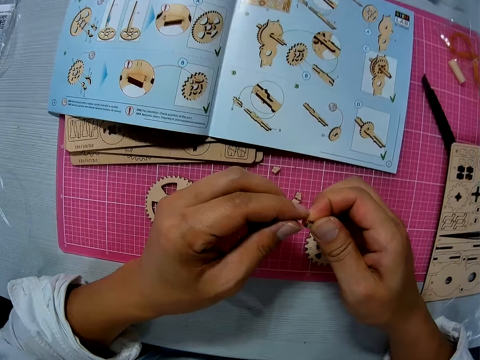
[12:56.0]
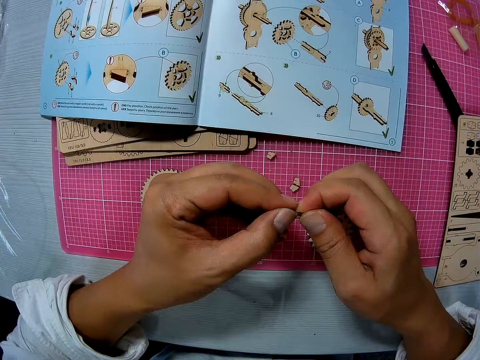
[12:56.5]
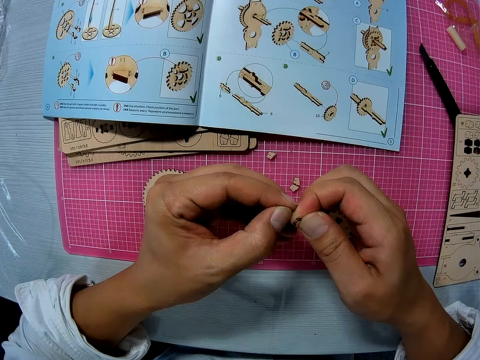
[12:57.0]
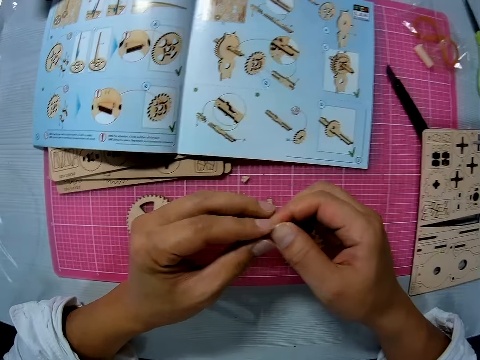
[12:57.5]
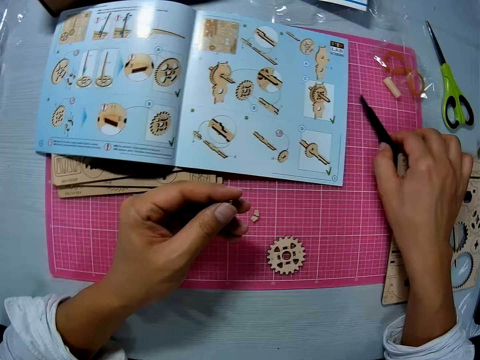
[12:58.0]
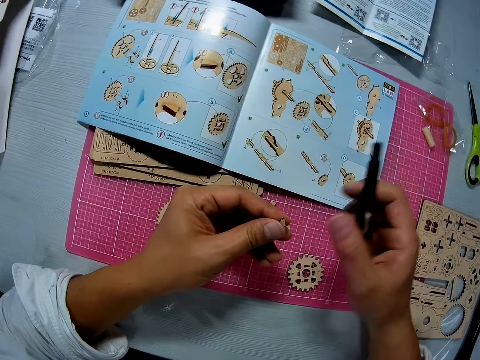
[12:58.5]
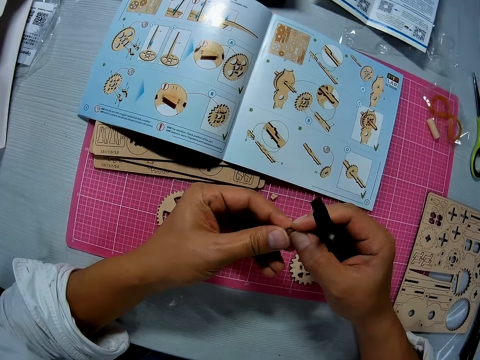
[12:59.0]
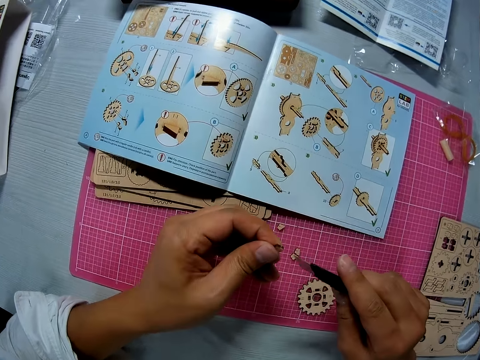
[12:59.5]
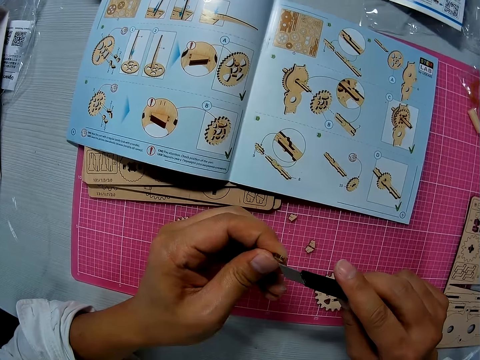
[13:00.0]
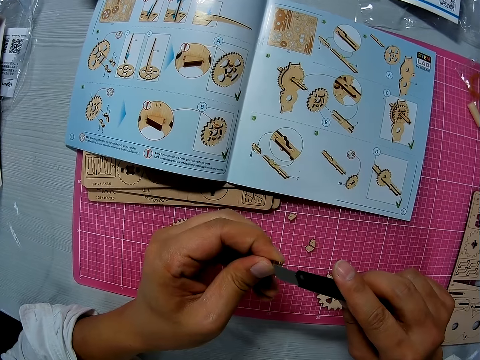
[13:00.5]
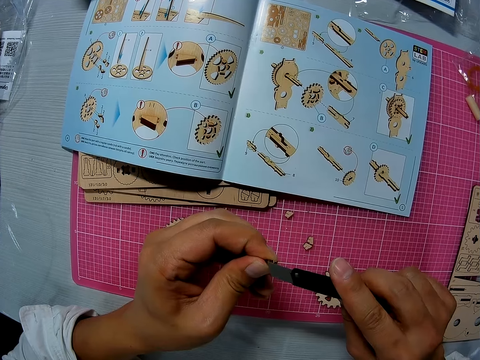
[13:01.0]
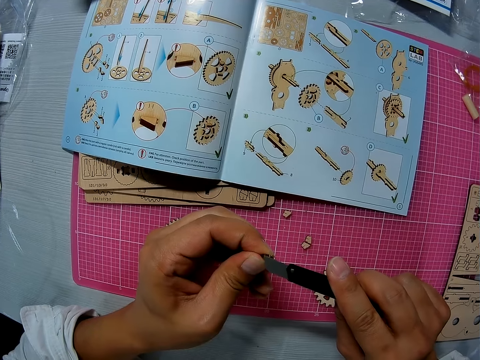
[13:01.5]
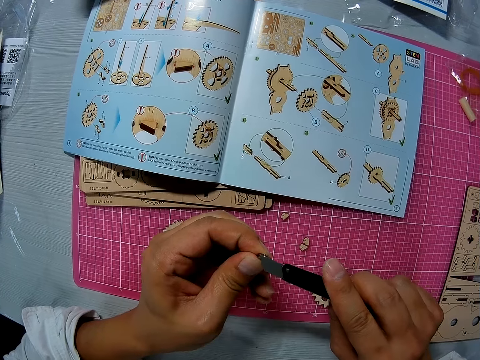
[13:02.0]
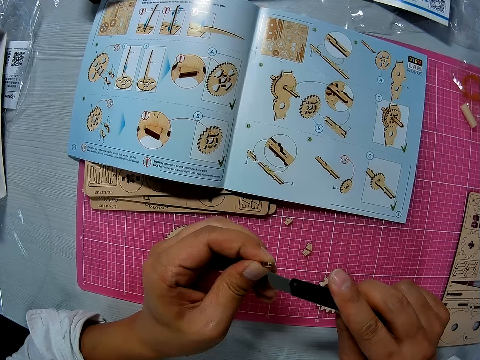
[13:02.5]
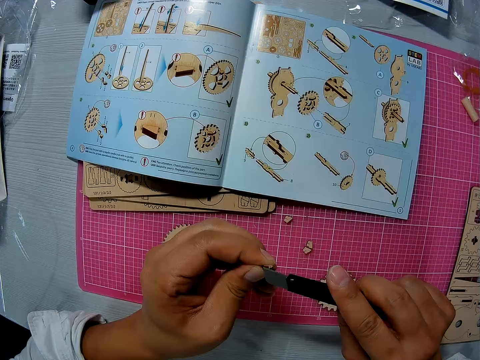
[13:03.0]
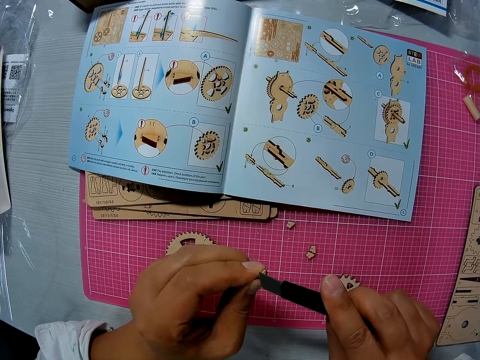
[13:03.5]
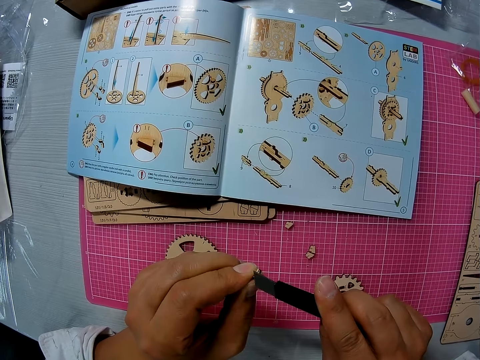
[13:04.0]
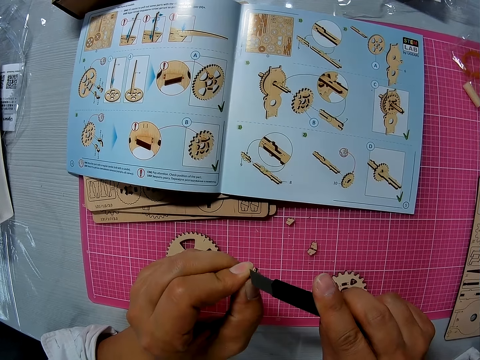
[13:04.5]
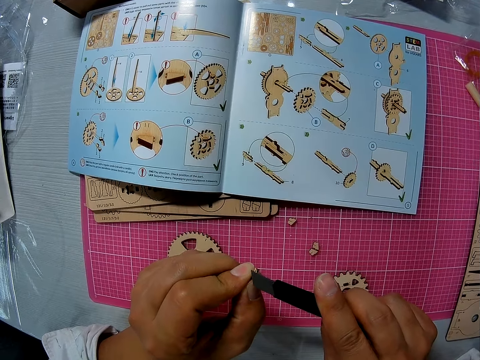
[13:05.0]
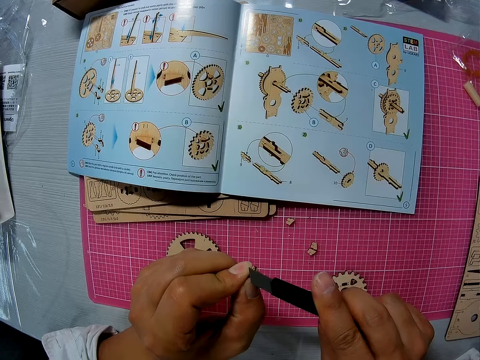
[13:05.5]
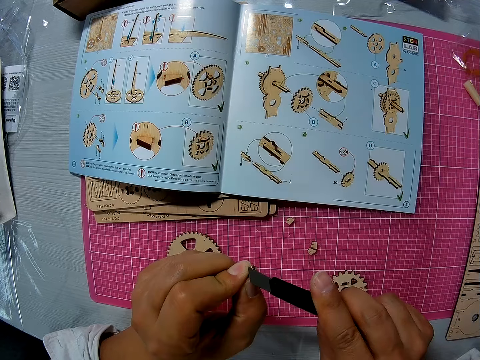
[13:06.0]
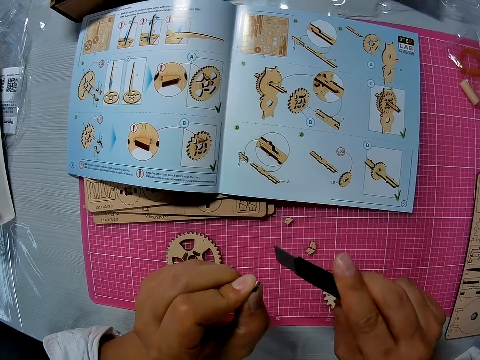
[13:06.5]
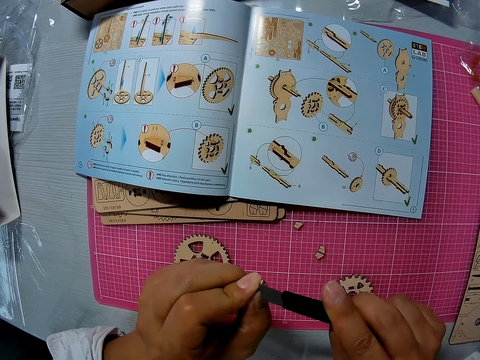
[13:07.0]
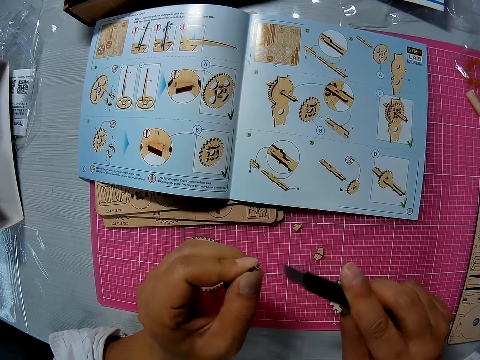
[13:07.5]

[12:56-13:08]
The camera wearer sharpens the craft material. He picks up the craft knife from the table. He sharpens the craft material. He scrapes the tiny wooden piece with the craft knife in his right hand.

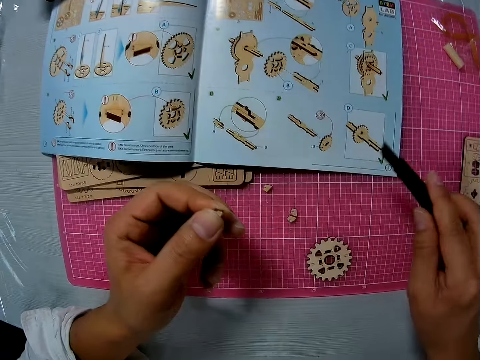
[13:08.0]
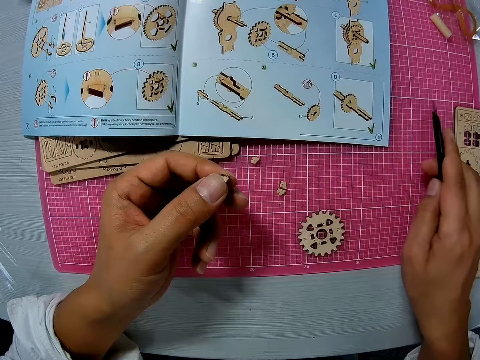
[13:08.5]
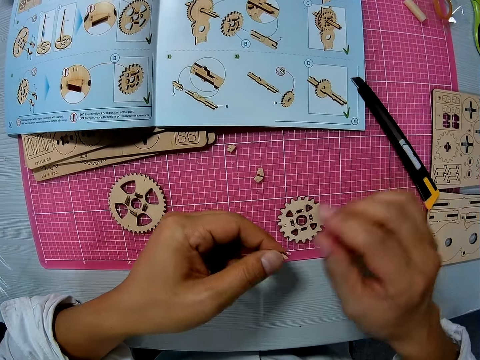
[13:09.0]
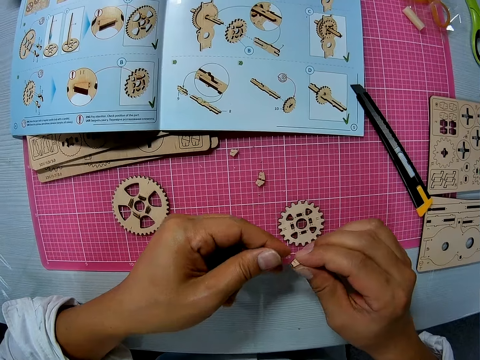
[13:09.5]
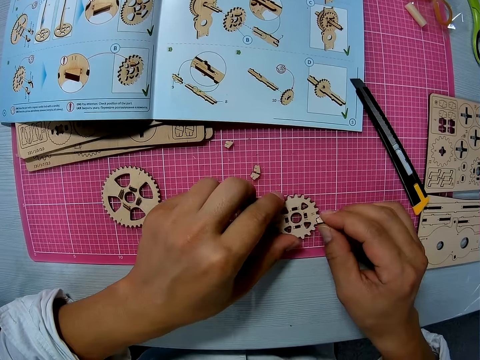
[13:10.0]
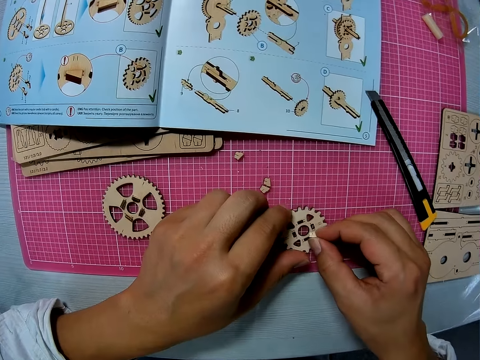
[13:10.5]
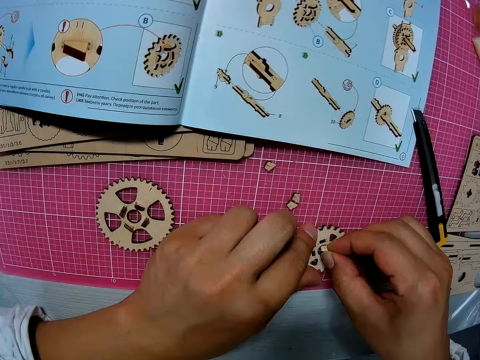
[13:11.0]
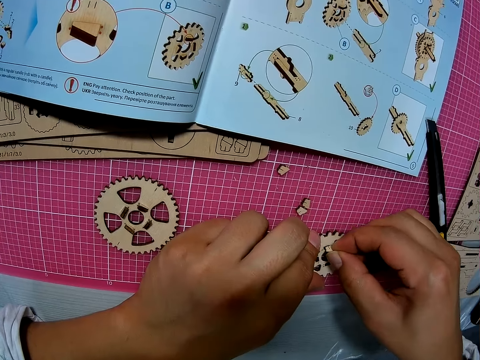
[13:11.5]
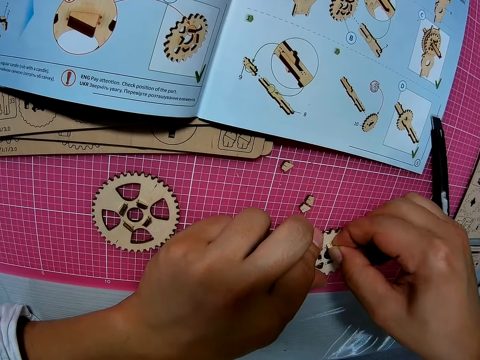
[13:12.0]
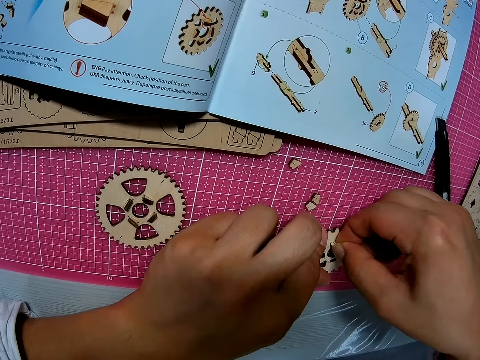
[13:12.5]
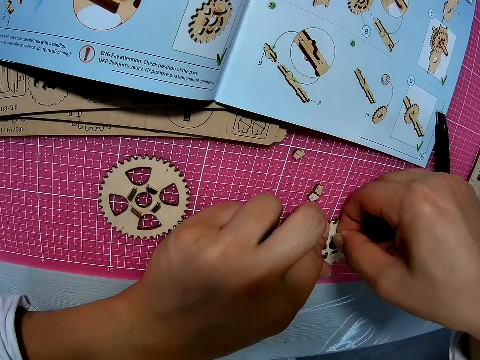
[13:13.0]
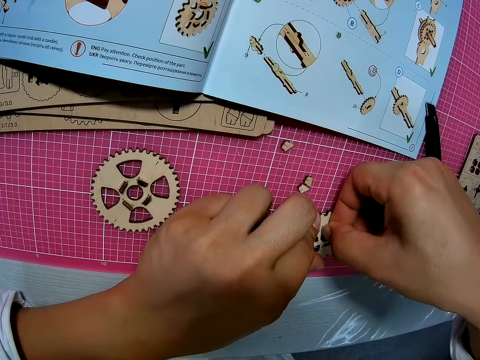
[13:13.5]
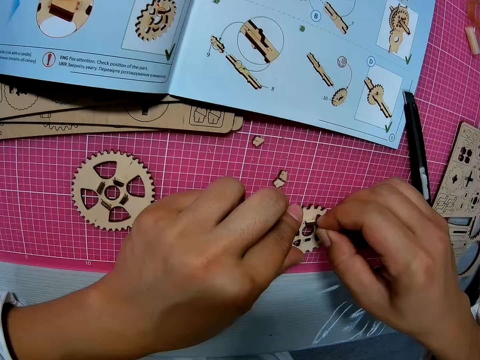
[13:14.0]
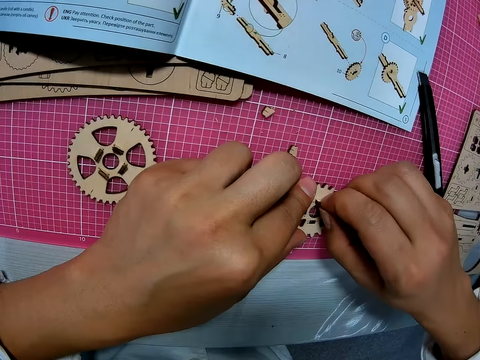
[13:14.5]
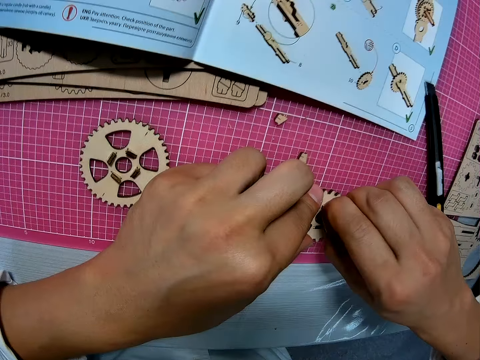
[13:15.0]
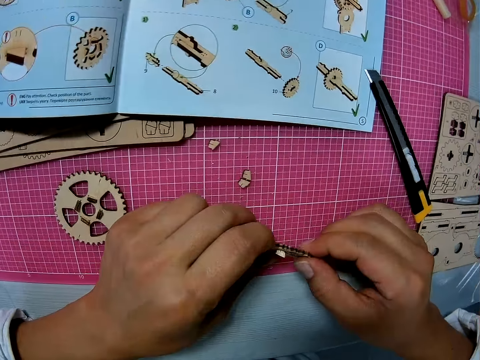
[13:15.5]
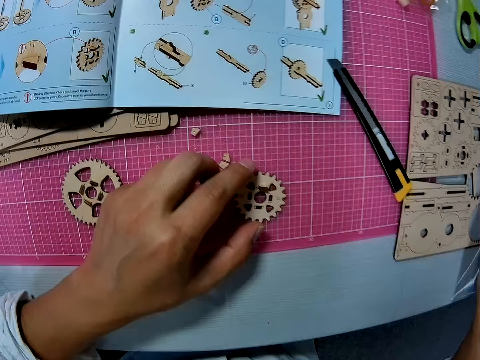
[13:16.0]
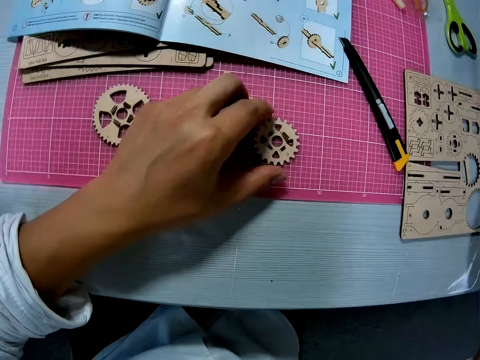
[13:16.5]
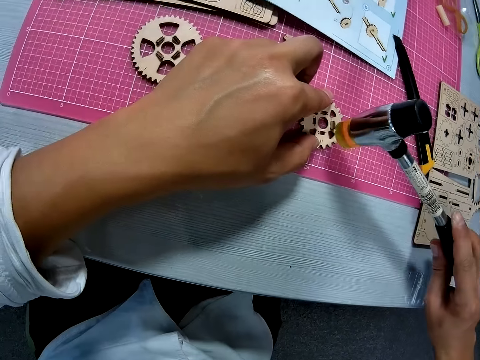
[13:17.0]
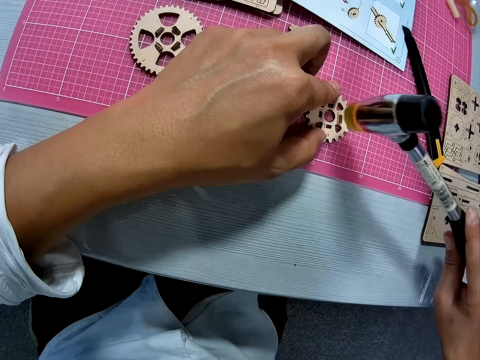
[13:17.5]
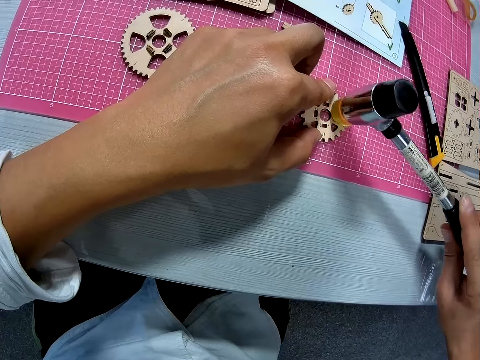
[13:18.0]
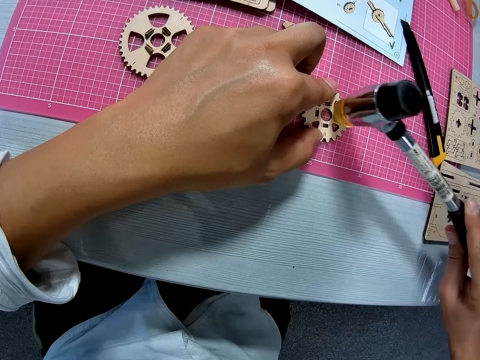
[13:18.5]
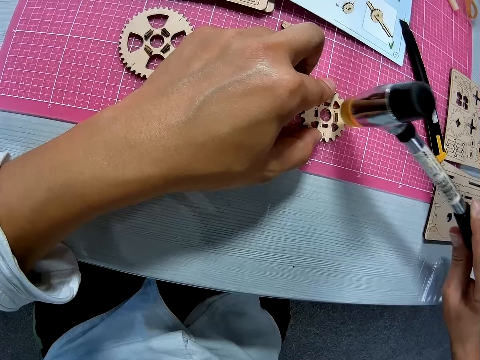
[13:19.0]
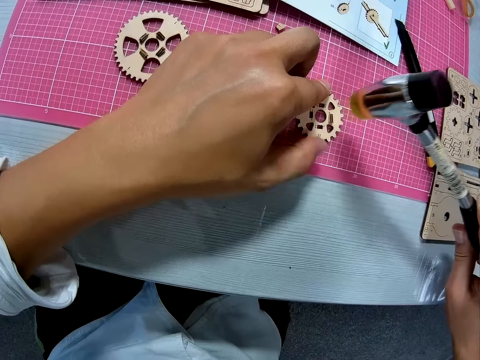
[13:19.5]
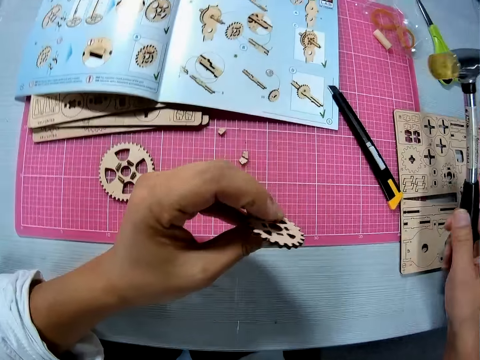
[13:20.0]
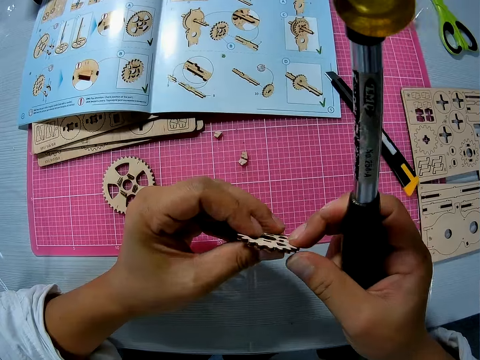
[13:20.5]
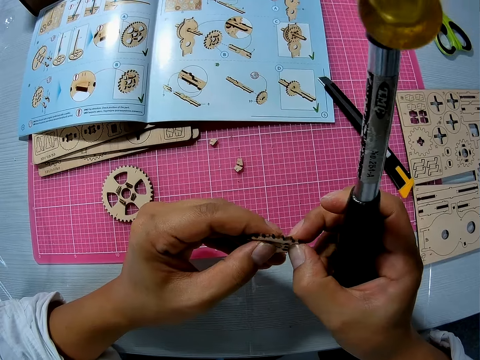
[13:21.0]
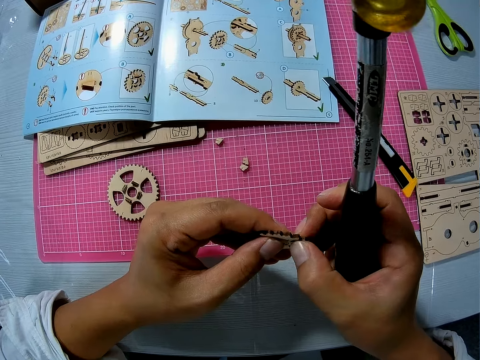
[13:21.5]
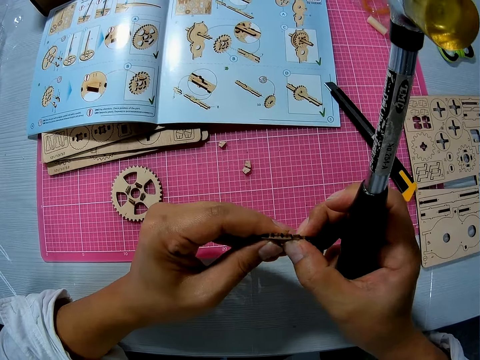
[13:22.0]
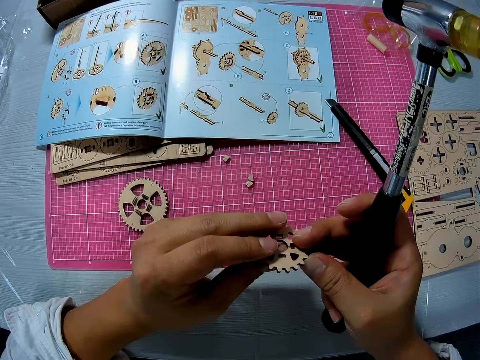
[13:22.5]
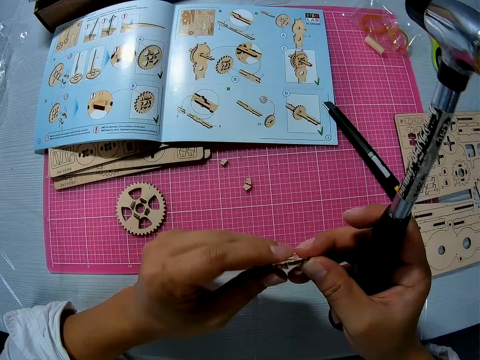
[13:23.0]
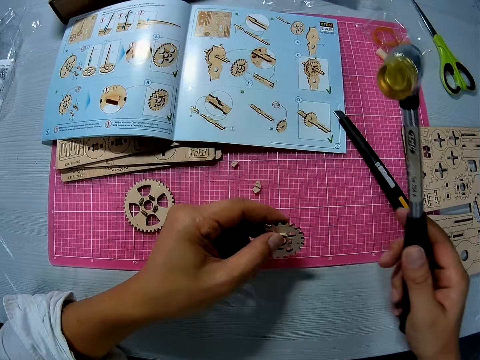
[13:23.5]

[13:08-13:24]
The camera wearer drops the craft knife on the table. He exchanges the hand holding the craft material, holds the craft material, and touches the gear model. He inserts the tiny wooden piece into the wooden mechanical piece on the table. He adjusts the gear model and turns the gear model. He picks up a soft hammer. He hits the wooden mechanical piece with the hammer in his right hand. He turns the gear model. He presses the gear model. He holds the wooden mechanical piece with his hands. He turns the gear model.
